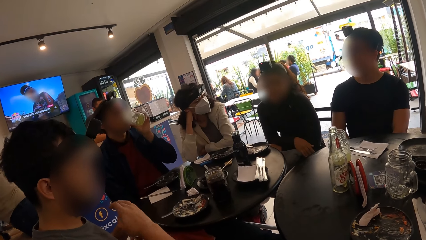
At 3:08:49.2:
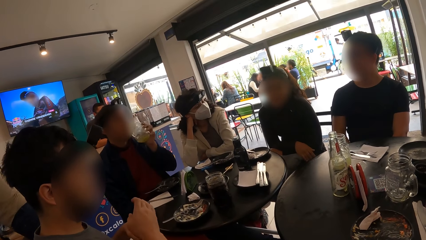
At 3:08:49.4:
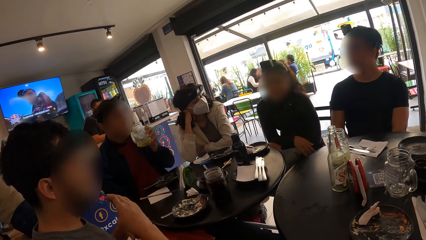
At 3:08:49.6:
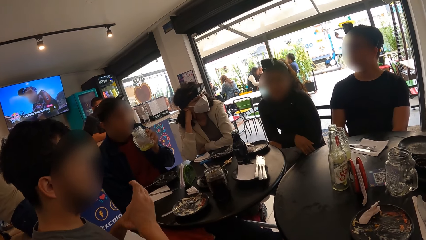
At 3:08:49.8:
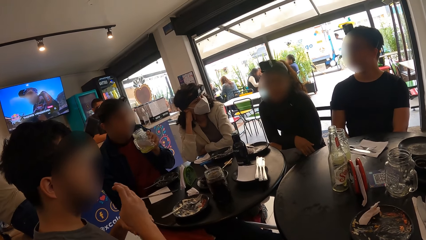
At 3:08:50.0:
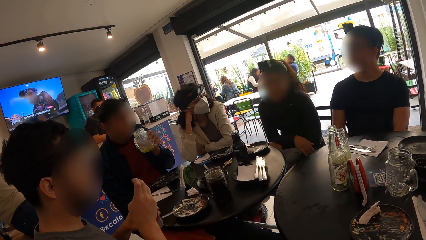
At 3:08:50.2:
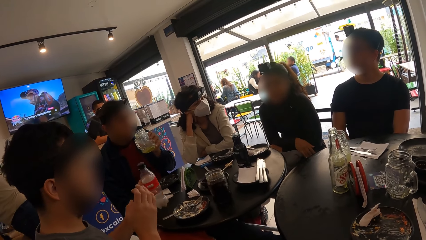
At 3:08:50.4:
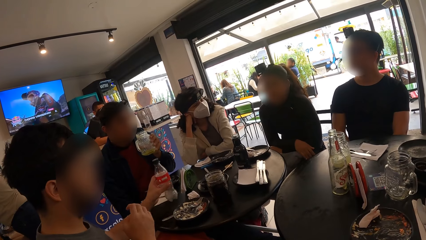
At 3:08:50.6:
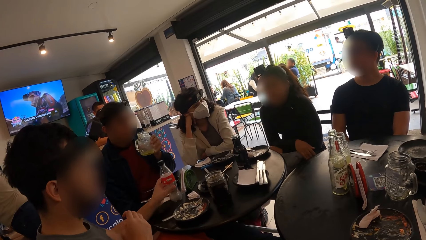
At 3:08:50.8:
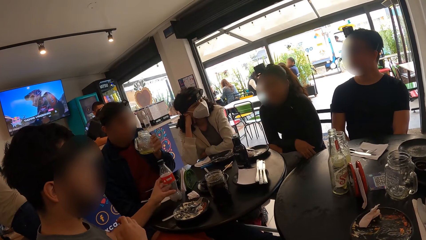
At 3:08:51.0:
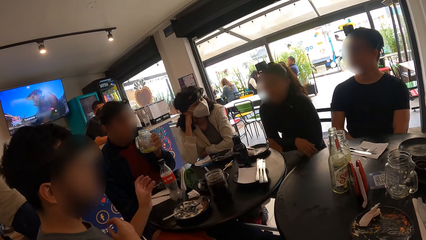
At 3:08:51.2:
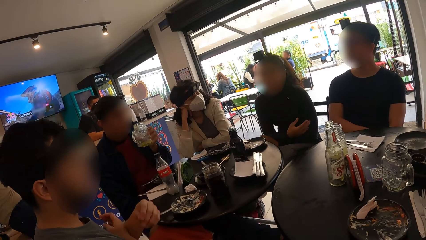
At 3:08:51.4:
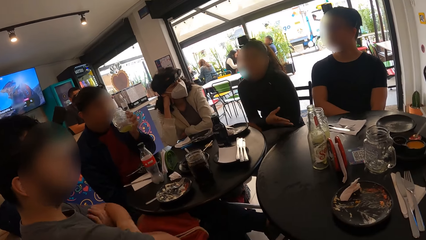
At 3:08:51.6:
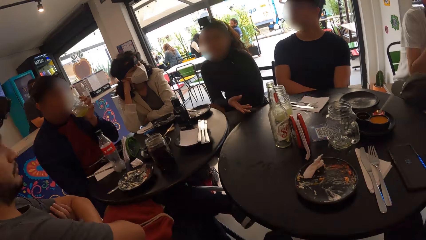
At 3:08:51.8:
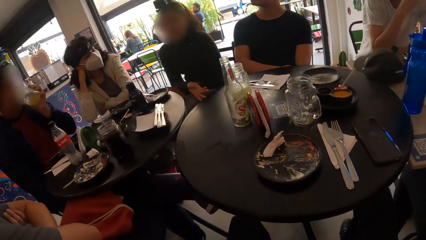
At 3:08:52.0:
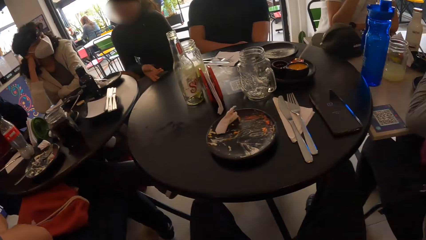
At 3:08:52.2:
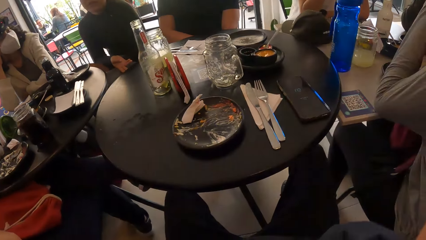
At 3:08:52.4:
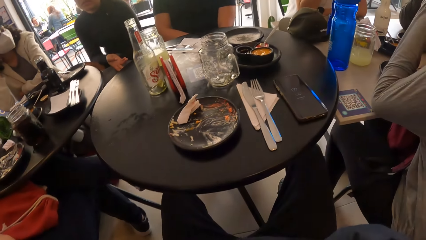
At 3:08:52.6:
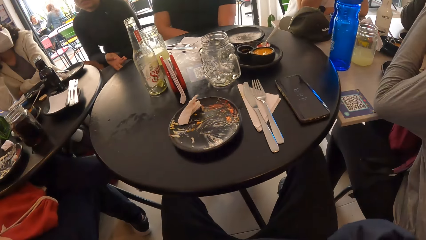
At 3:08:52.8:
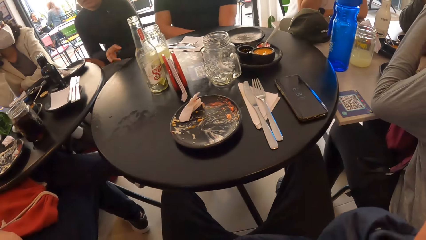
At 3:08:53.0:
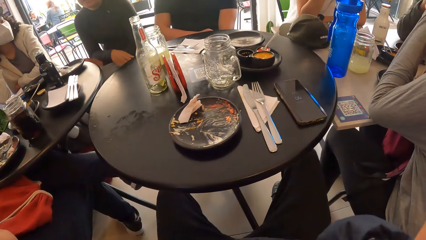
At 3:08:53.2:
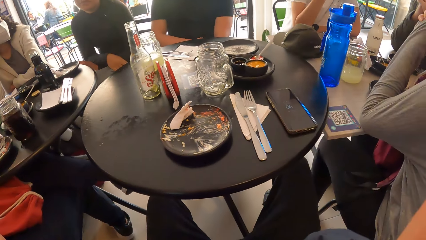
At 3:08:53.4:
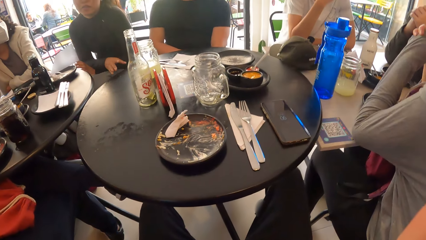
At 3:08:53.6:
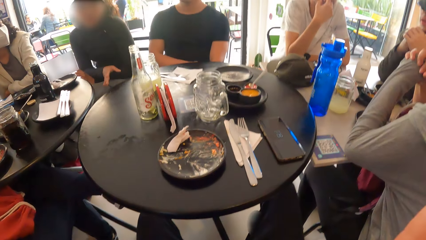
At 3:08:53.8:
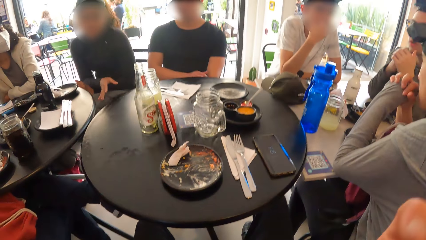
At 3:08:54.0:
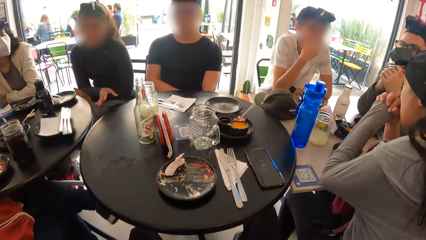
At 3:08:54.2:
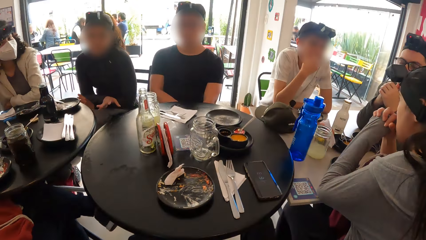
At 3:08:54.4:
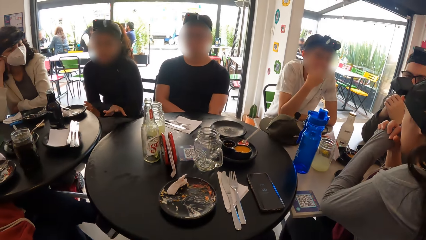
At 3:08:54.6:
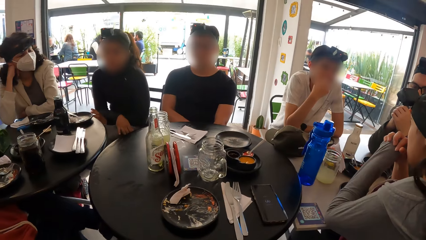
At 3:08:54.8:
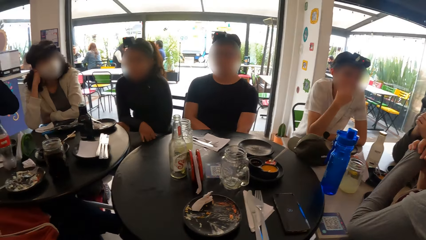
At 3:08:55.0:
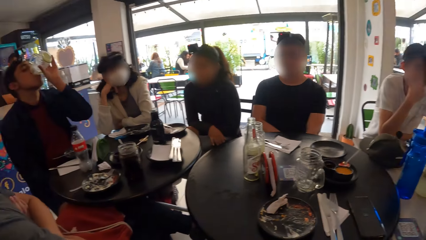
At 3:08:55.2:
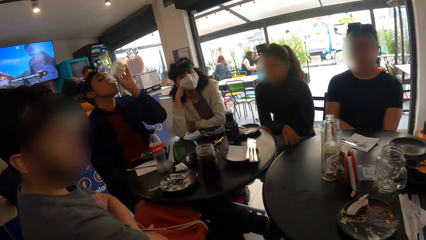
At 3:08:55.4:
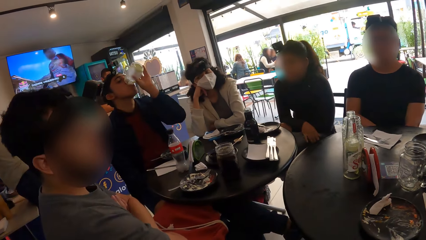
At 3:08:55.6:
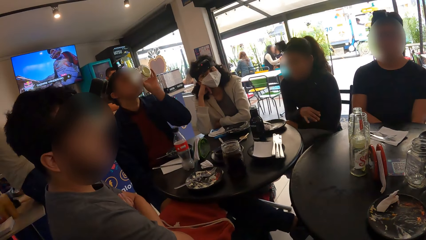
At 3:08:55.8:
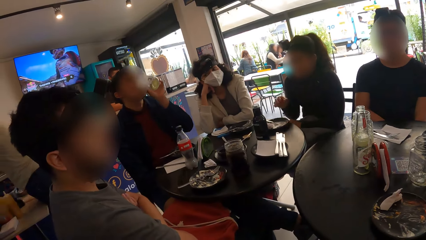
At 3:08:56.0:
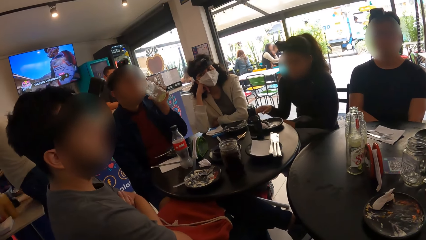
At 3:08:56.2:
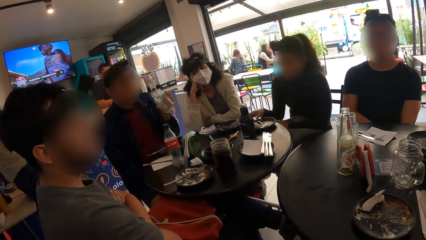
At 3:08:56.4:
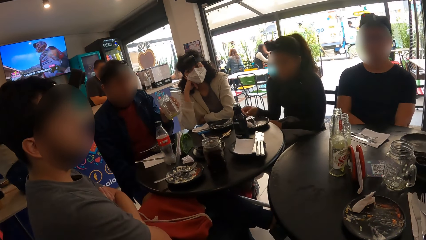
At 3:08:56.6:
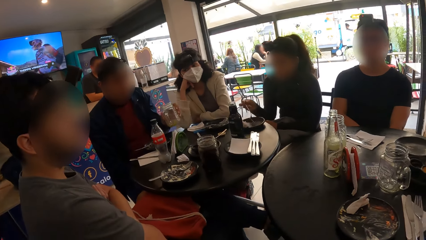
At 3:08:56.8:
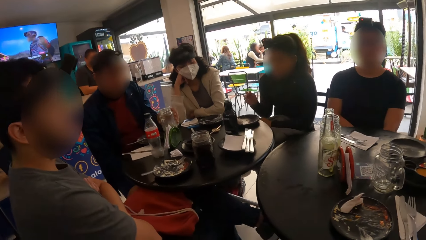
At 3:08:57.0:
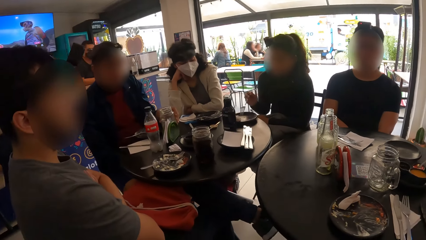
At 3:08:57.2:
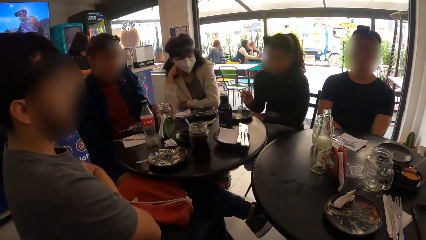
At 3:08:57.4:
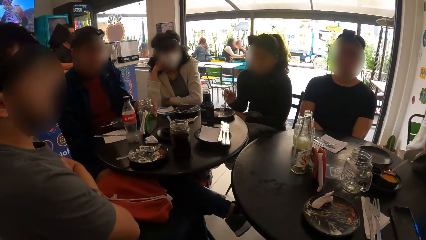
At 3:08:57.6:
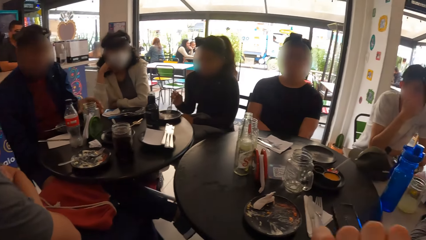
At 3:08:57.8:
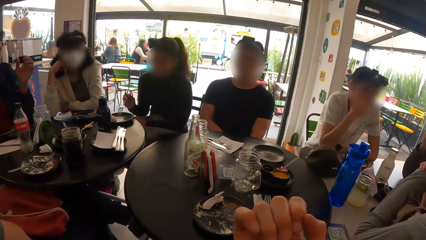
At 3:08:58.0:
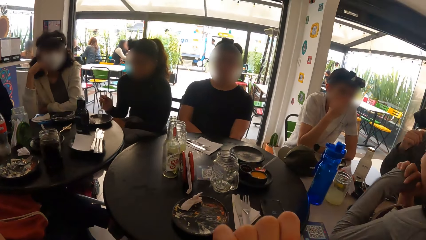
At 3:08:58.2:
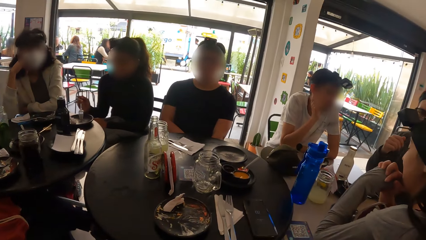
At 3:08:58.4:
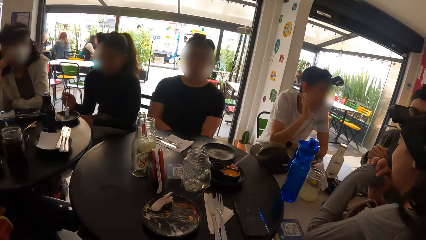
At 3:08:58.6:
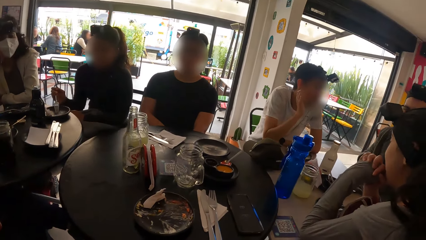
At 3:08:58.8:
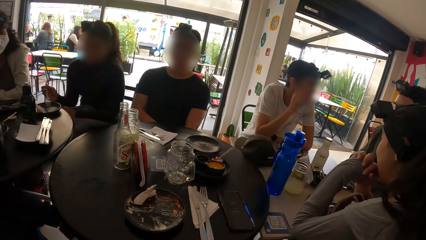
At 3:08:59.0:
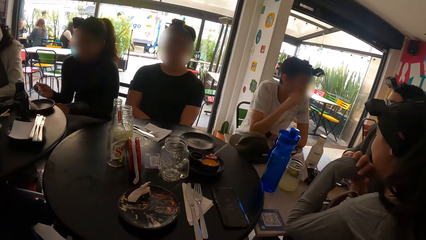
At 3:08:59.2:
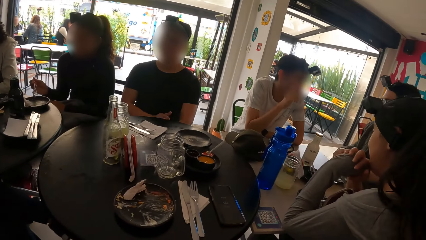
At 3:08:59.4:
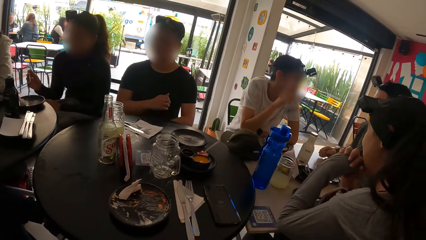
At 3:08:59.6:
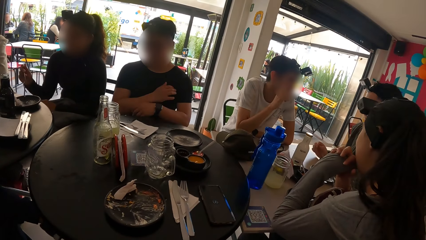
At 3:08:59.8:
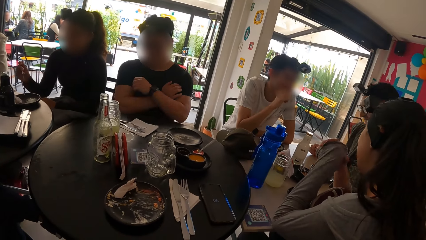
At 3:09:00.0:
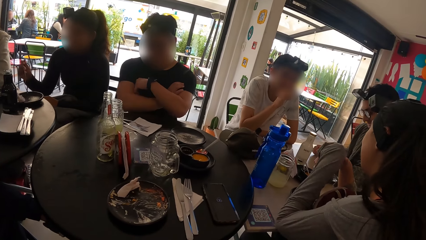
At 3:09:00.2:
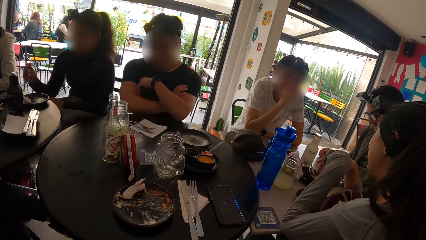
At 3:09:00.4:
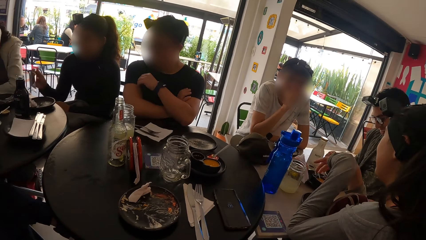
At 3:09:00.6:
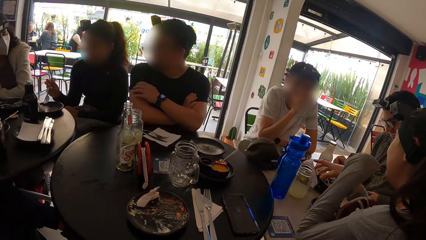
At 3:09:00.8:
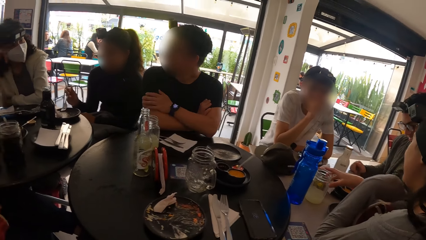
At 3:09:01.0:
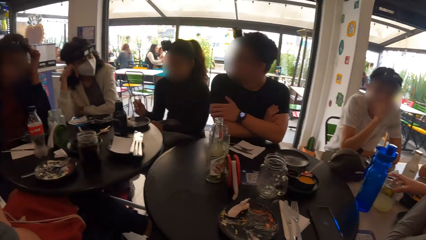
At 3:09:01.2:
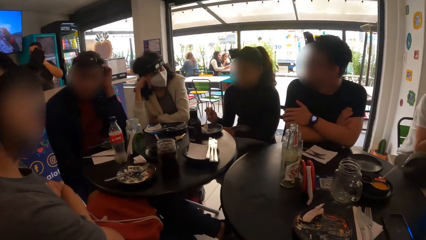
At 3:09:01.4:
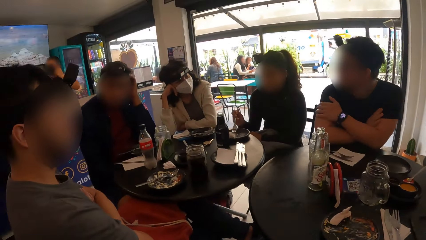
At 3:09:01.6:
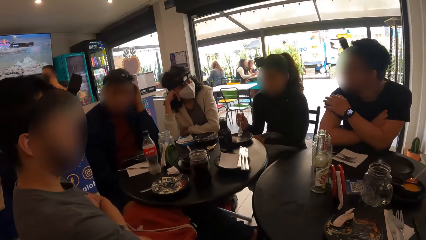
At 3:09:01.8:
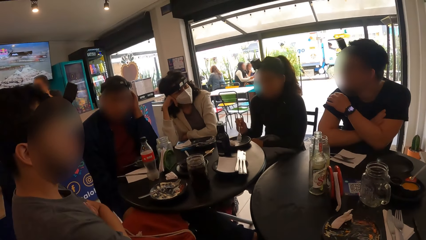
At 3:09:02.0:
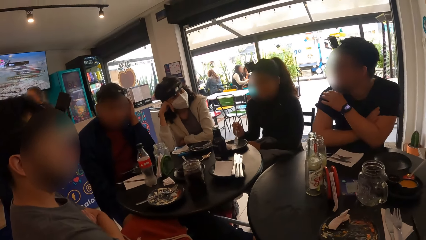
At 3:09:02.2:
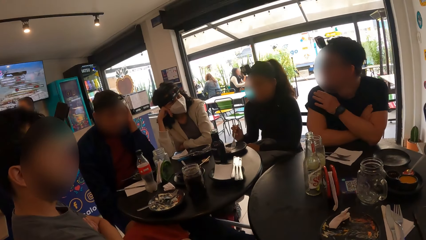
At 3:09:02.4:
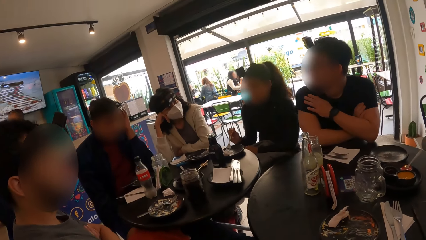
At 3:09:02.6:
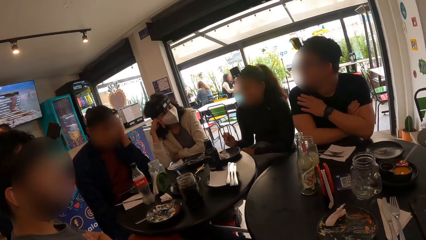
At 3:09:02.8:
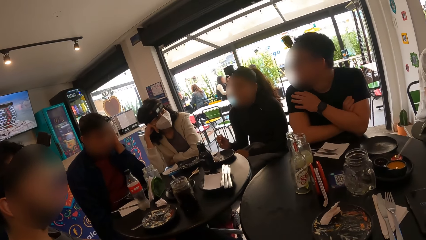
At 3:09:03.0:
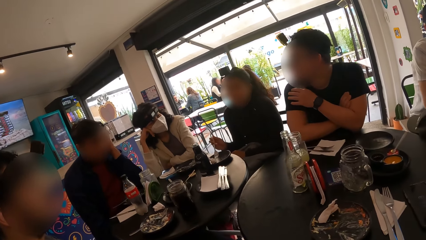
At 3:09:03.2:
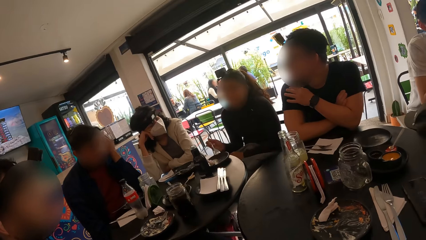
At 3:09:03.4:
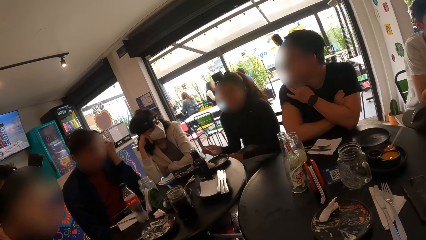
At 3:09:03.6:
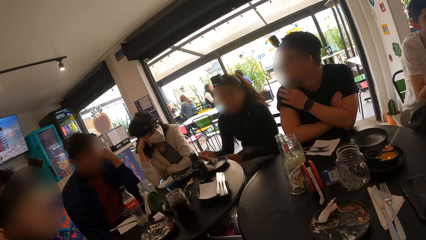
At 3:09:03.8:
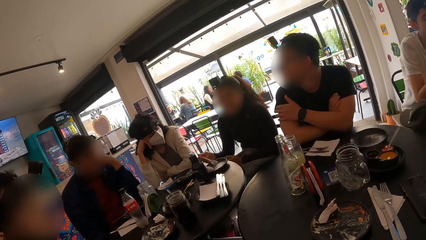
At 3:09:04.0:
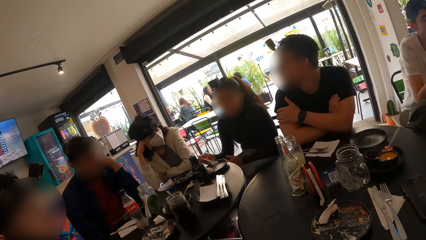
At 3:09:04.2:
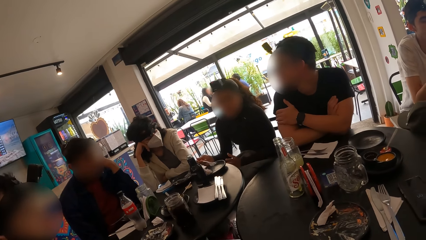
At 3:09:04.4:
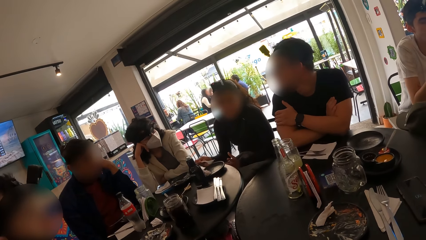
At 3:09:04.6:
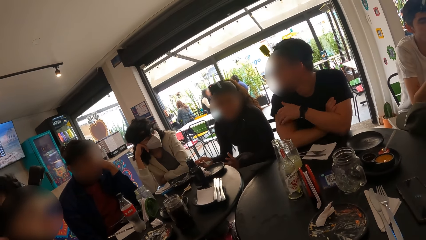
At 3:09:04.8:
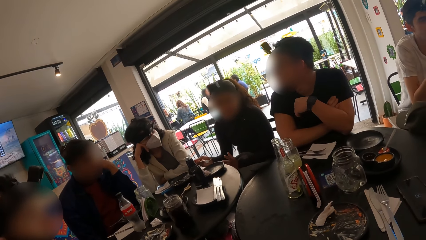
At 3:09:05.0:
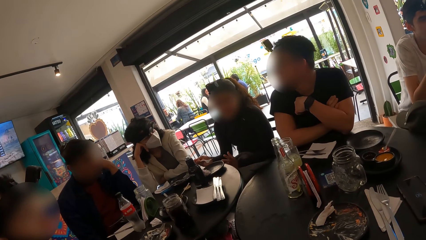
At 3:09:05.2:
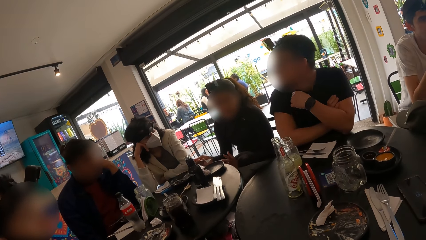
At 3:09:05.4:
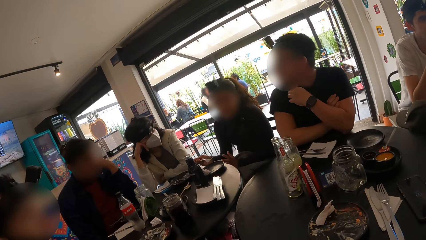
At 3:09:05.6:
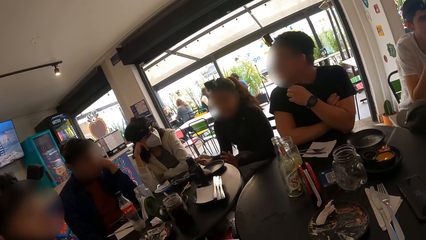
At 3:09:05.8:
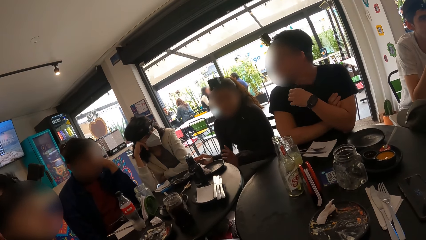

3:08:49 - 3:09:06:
The man drops the bottle of drink on the table with his left hand. The woman picks the fork from the plate with her right hand. Another man places the container of juice in his left hand on the table.
